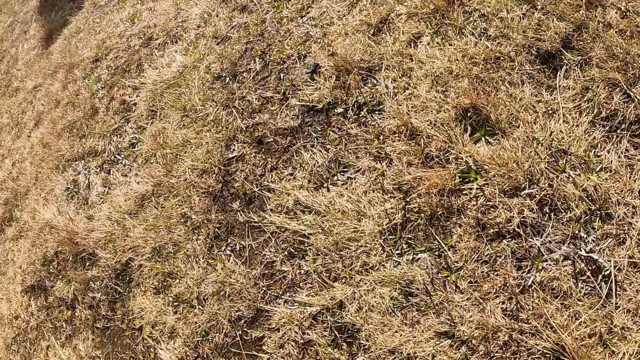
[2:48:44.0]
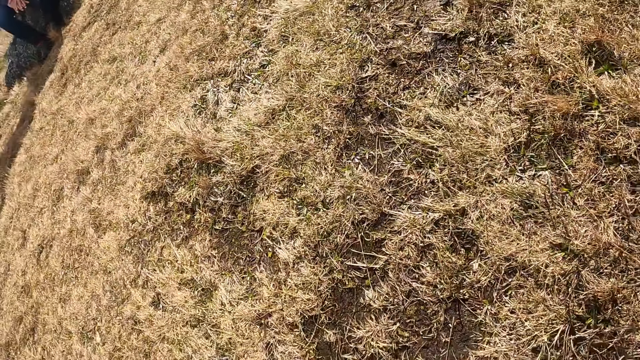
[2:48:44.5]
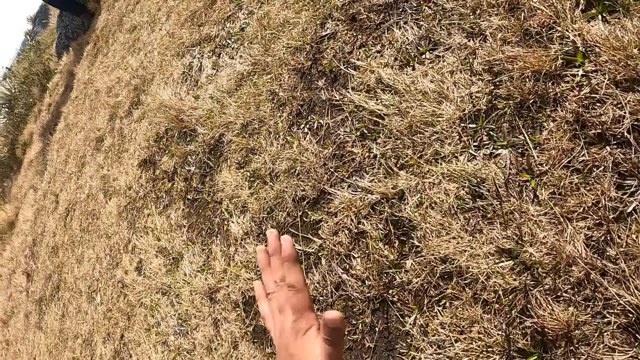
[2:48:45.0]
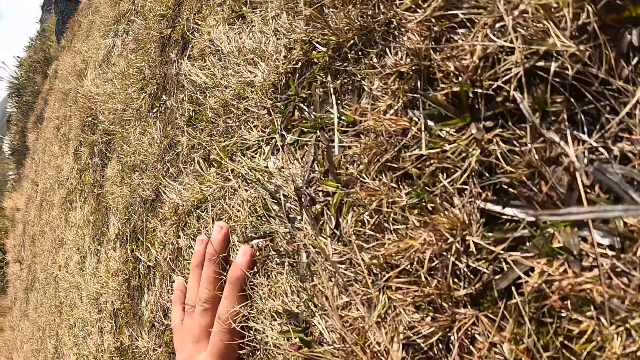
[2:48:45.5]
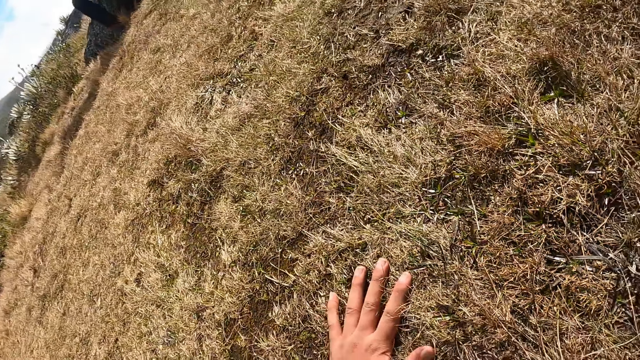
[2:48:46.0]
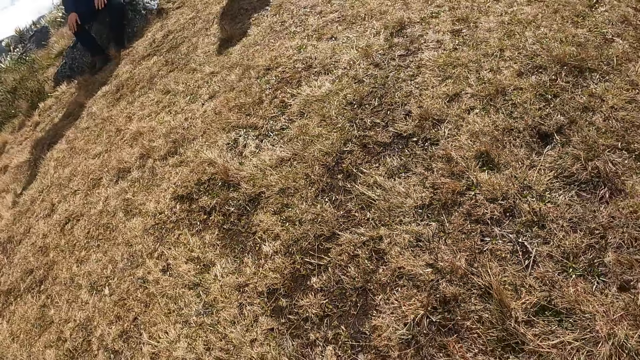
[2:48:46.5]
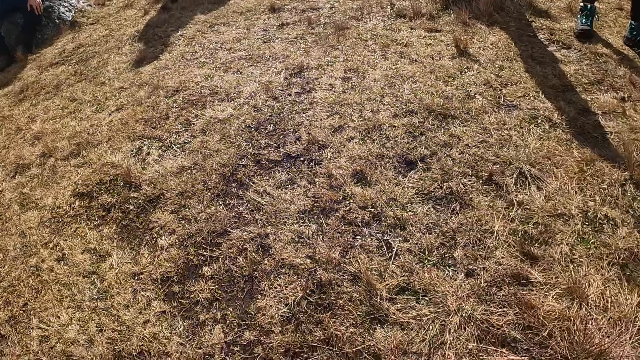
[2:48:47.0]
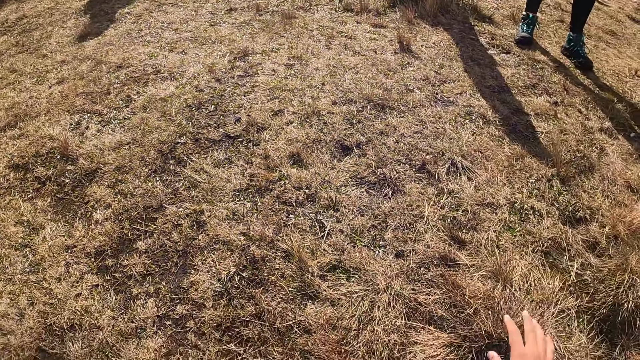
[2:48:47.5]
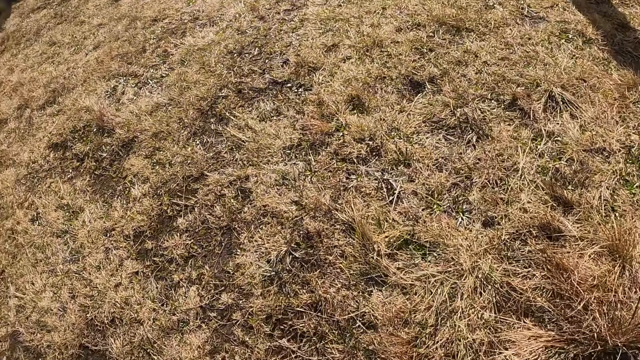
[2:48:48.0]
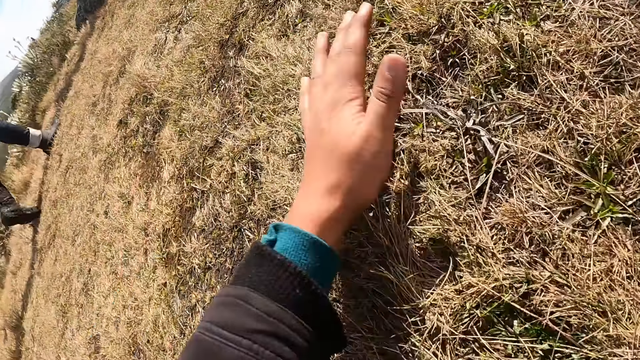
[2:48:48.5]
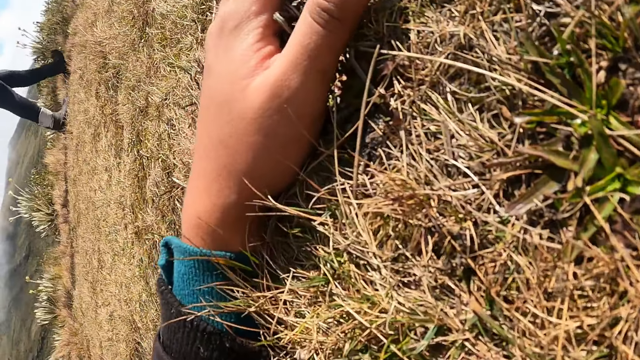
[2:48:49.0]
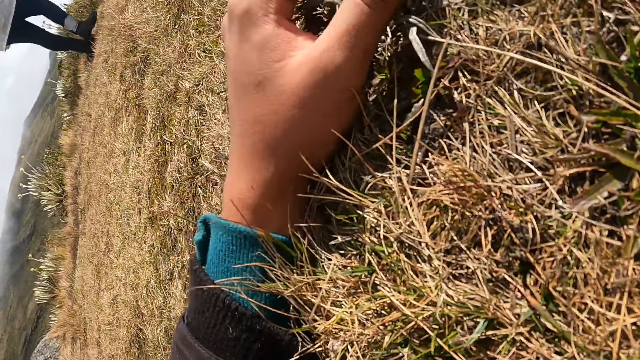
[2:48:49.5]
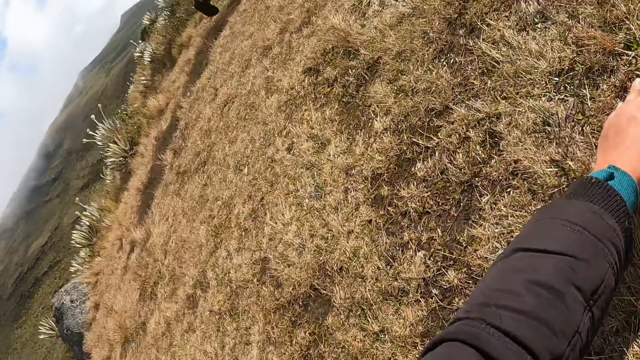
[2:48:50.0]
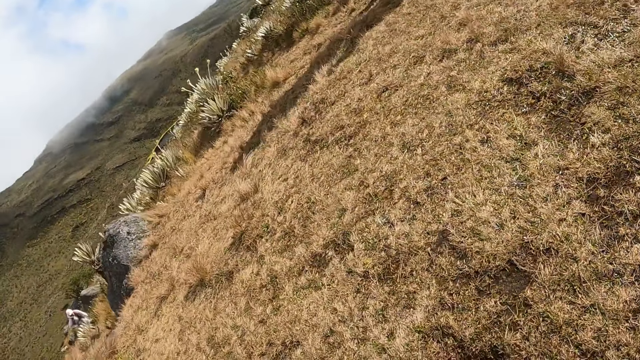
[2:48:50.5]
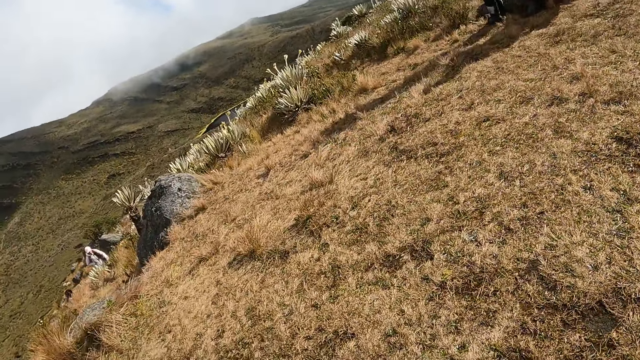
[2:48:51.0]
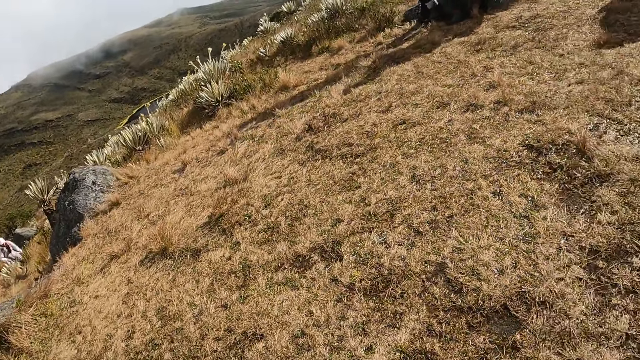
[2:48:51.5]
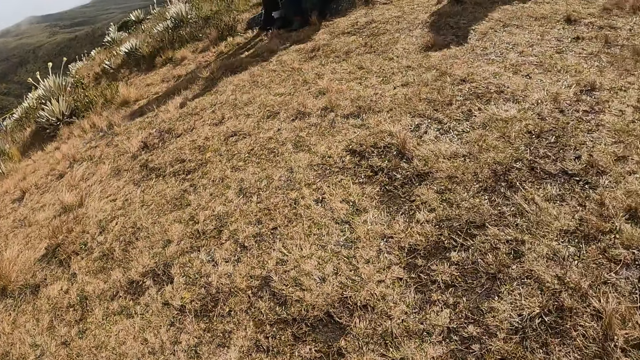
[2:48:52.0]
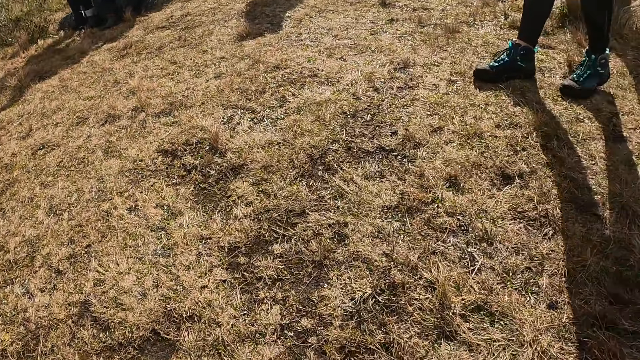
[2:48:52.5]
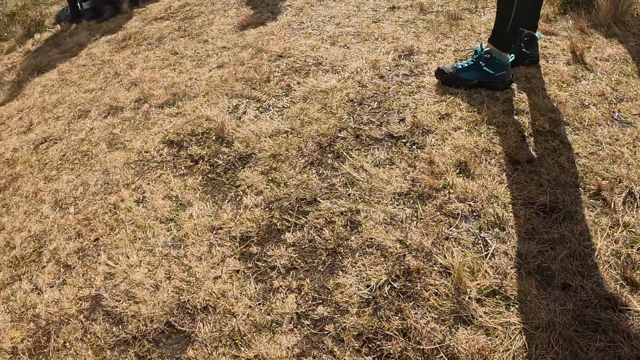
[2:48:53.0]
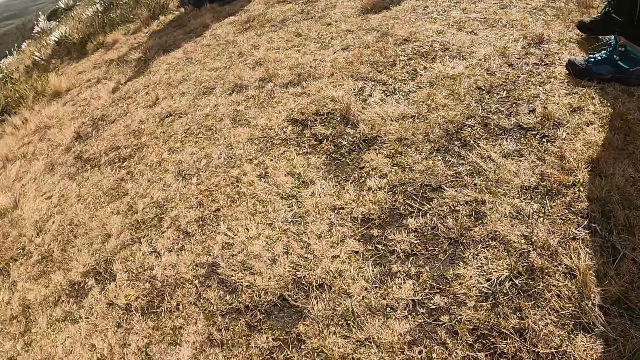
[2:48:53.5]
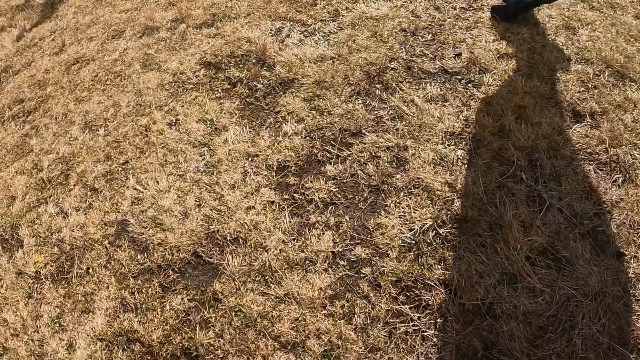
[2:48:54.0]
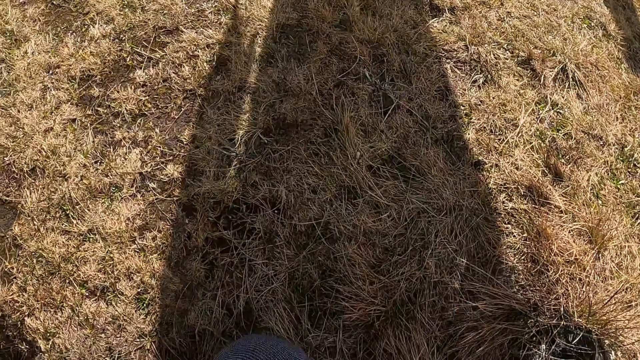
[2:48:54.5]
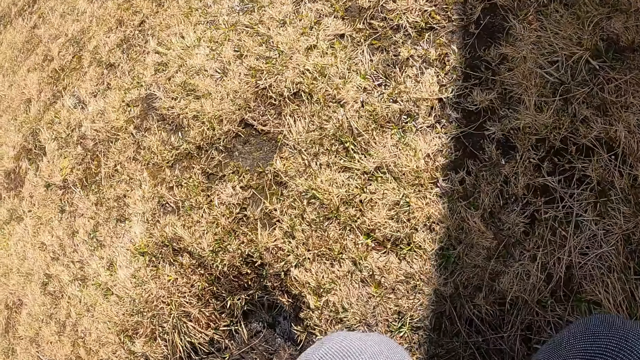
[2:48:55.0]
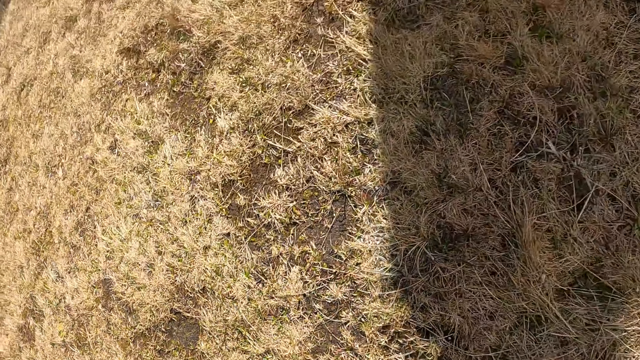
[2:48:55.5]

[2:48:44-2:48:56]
The camera wearer bends down. They lie down. They stand up.

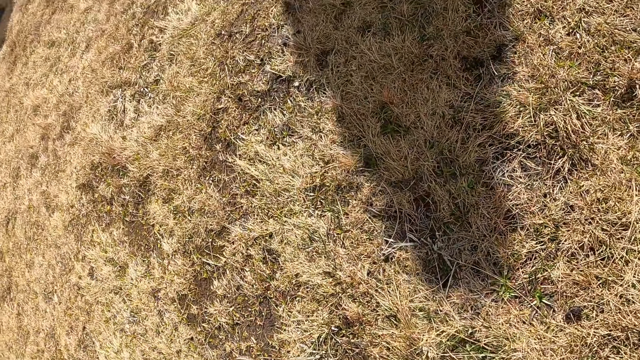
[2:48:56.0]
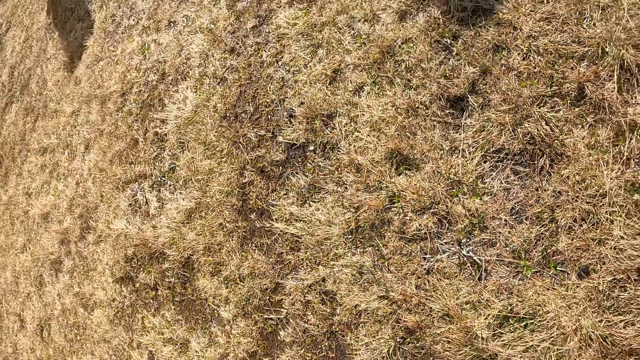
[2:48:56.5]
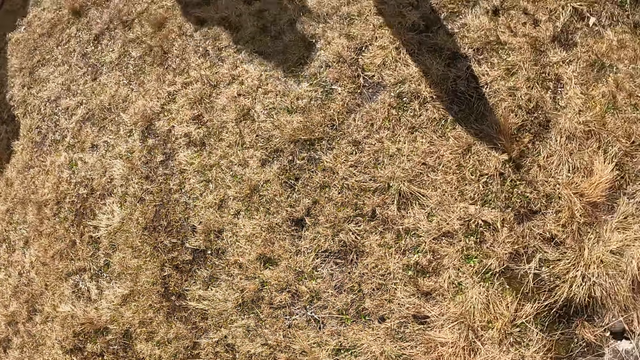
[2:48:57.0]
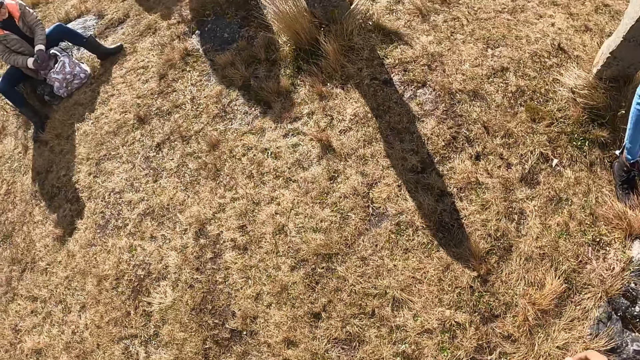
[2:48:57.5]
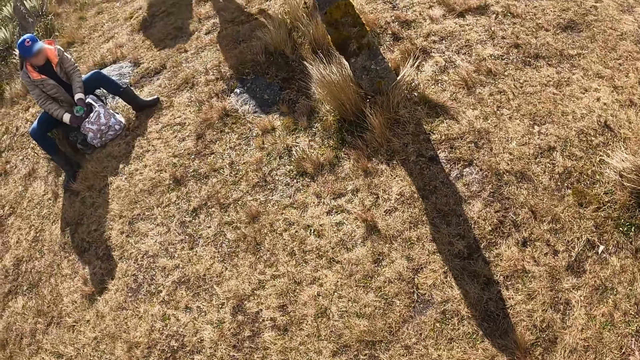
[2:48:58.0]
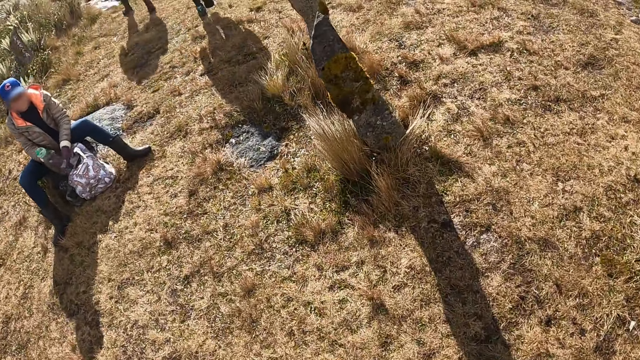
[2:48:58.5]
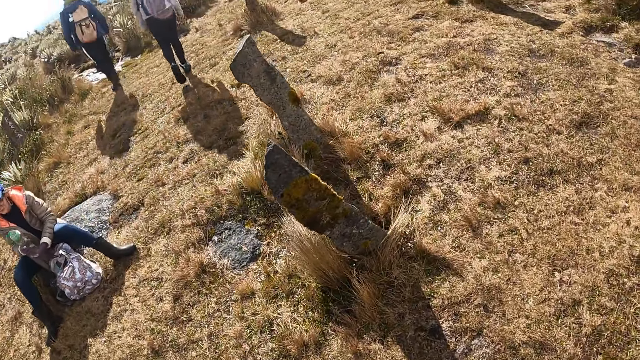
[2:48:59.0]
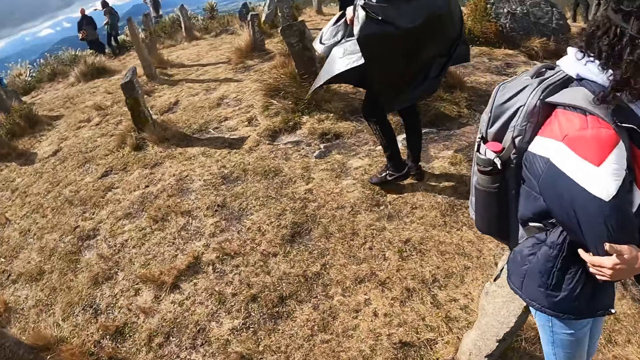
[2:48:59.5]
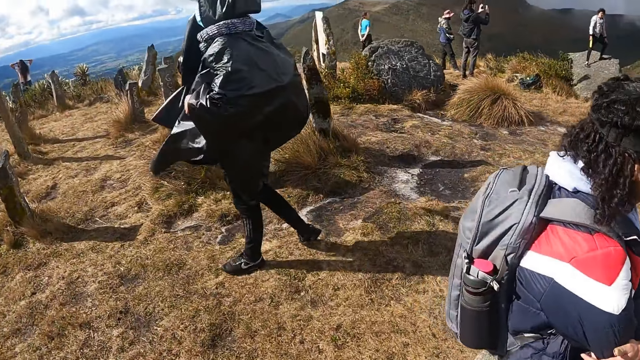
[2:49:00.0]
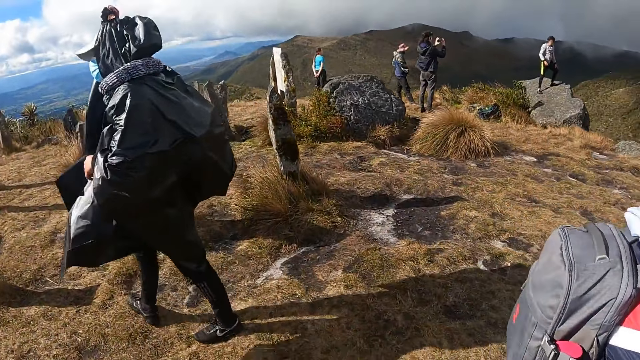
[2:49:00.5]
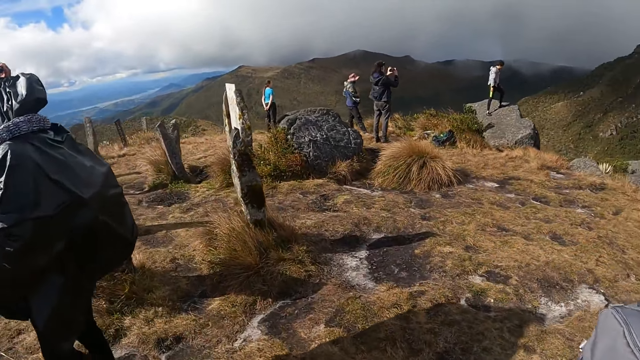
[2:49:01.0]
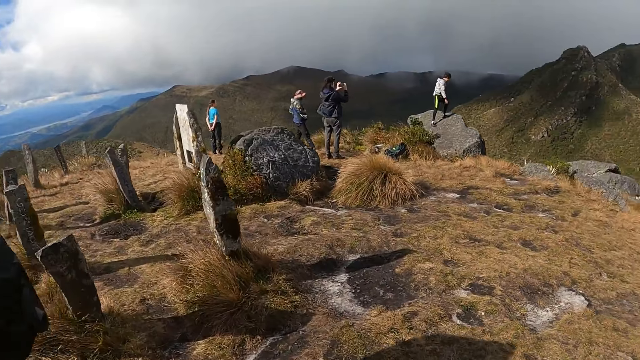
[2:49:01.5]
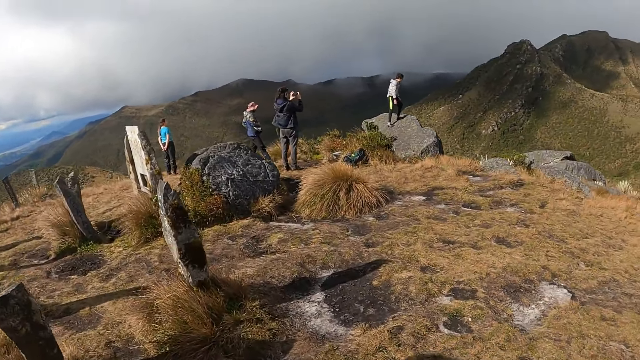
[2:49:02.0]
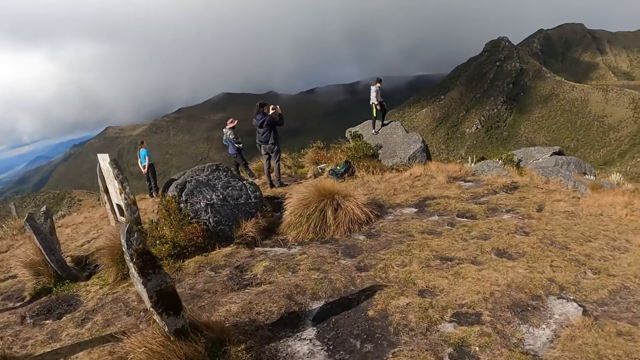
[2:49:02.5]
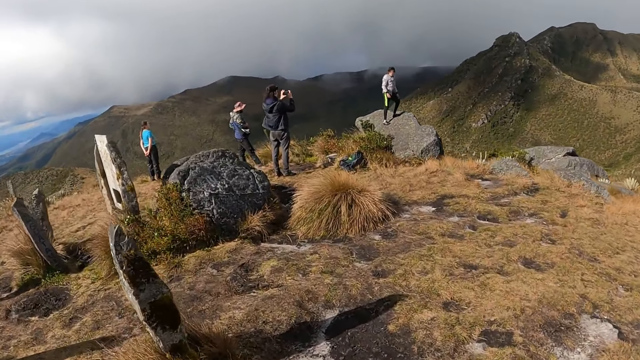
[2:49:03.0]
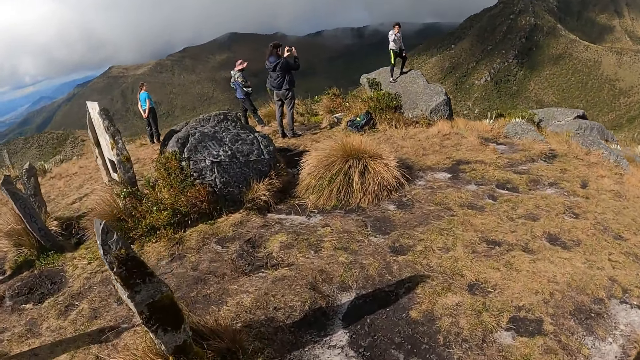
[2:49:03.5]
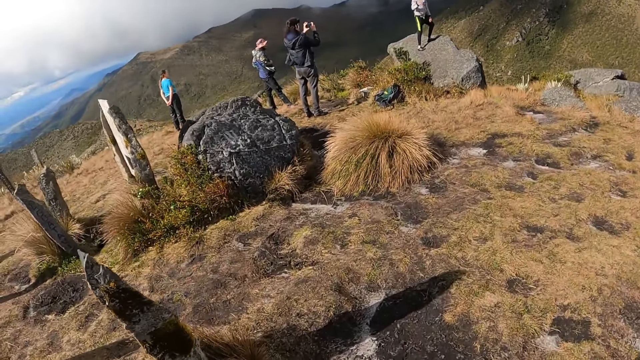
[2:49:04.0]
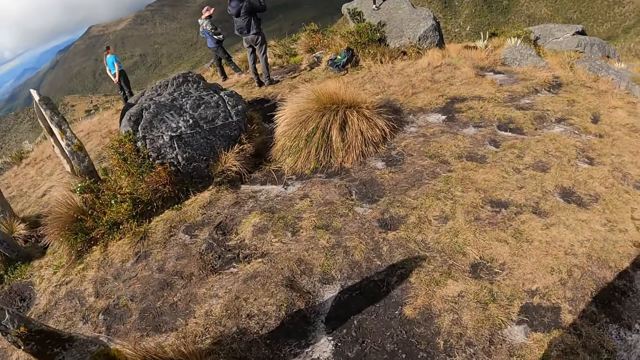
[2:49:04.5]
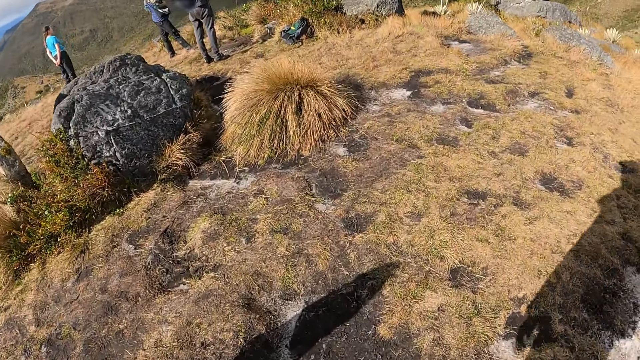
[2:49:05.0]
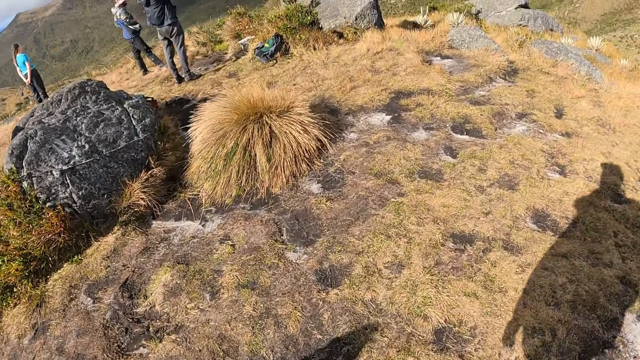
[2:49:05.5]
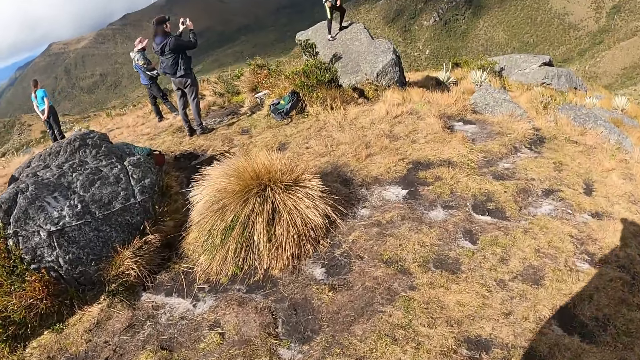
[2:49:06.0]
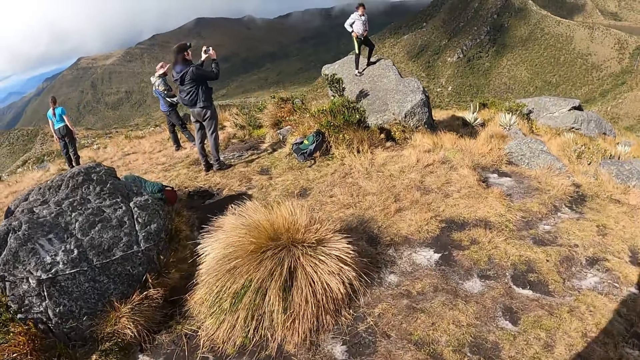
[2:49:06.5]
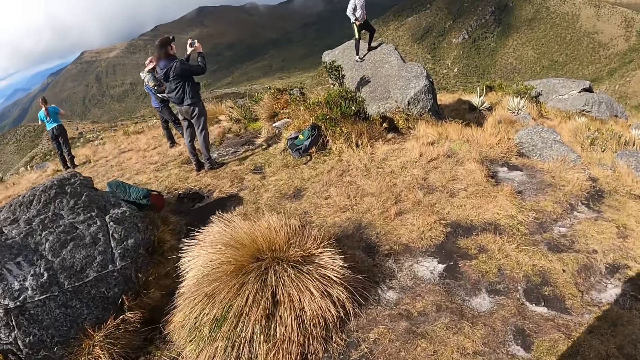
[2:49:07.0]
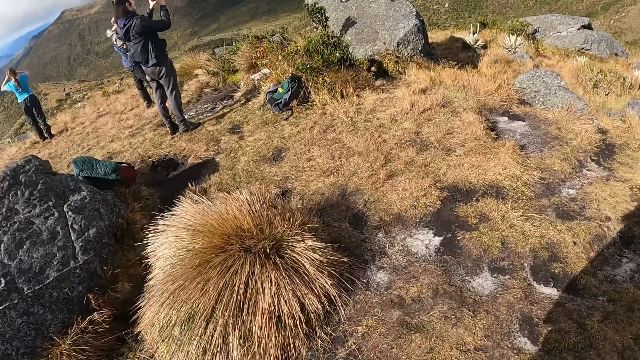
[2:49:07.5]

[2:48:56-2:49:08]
The camera wearer walks across the hill.
